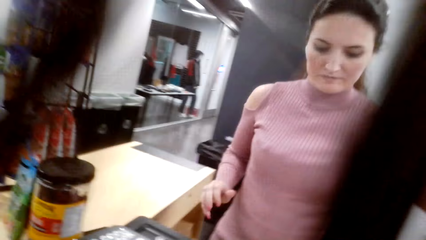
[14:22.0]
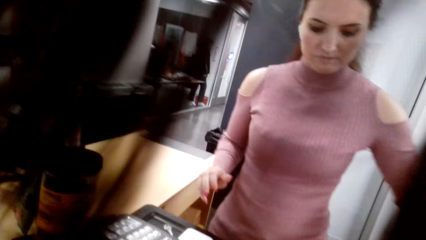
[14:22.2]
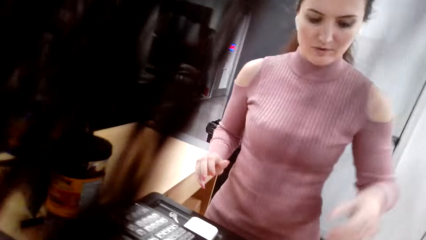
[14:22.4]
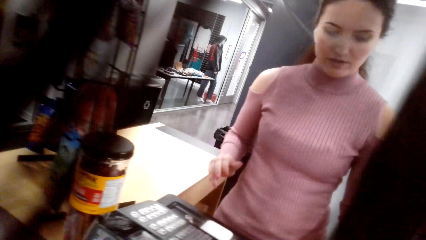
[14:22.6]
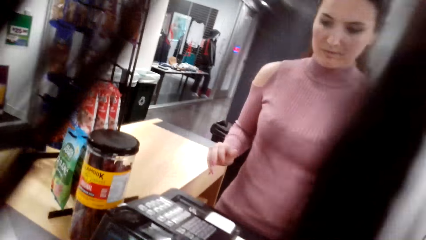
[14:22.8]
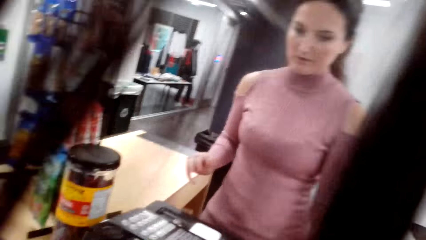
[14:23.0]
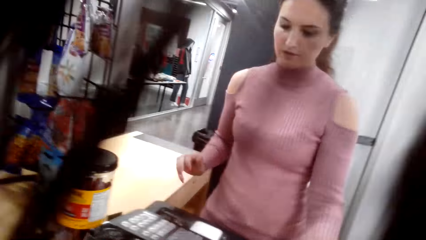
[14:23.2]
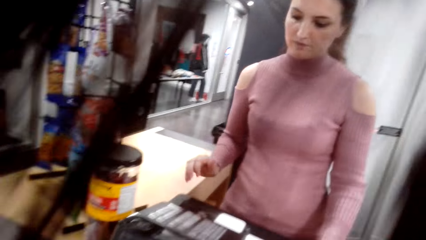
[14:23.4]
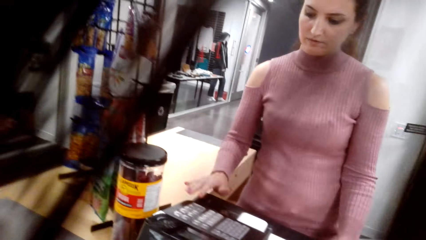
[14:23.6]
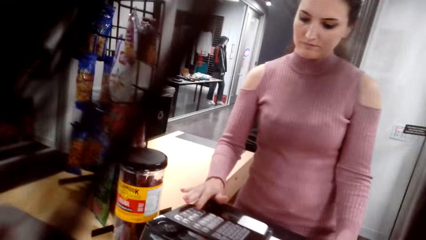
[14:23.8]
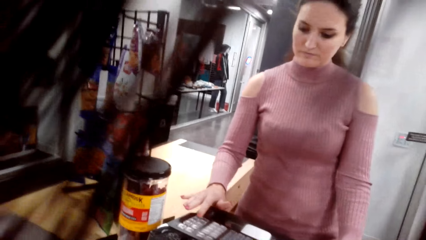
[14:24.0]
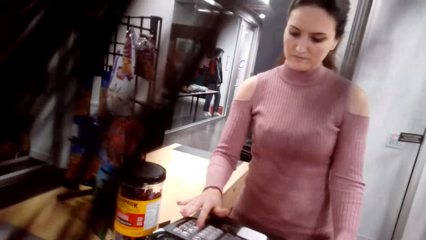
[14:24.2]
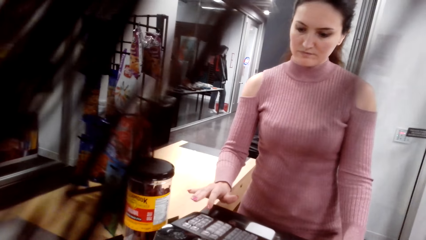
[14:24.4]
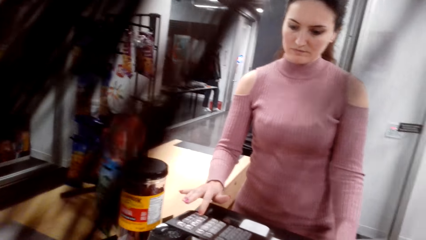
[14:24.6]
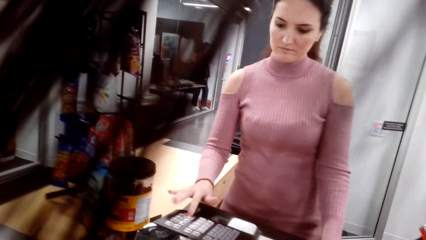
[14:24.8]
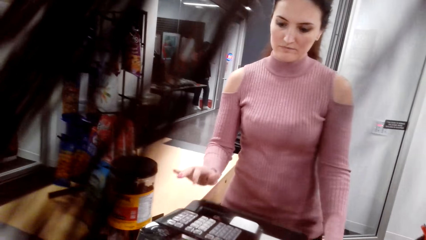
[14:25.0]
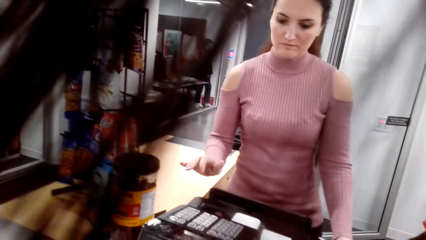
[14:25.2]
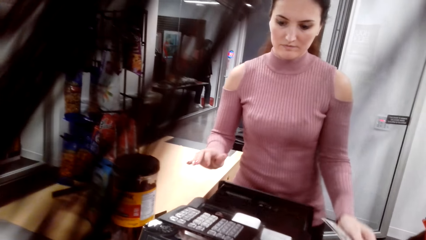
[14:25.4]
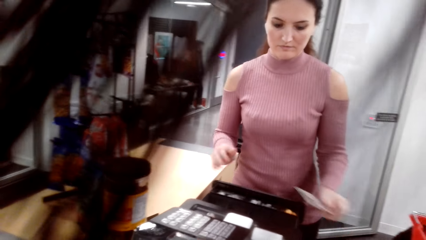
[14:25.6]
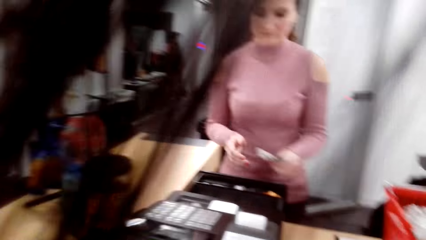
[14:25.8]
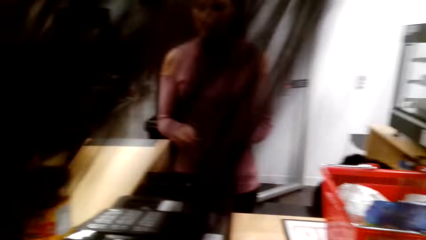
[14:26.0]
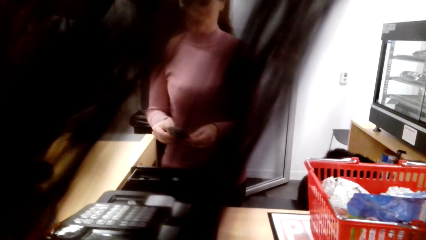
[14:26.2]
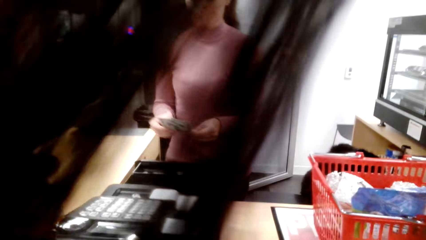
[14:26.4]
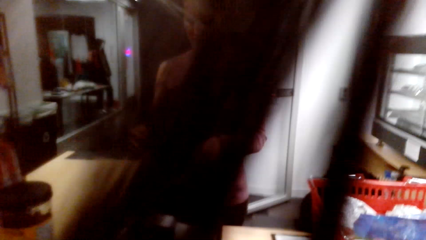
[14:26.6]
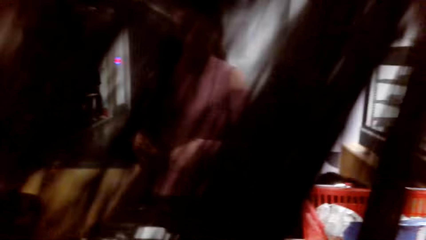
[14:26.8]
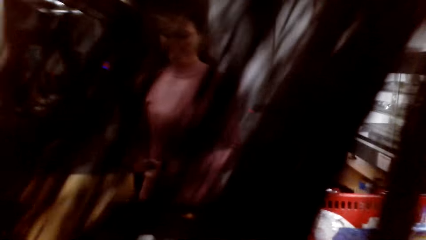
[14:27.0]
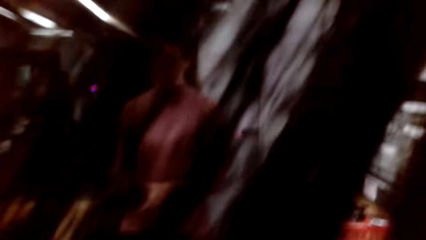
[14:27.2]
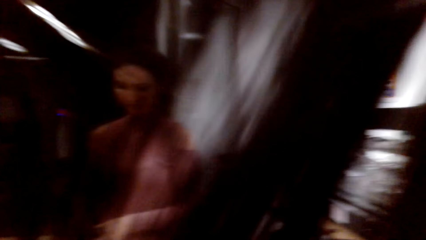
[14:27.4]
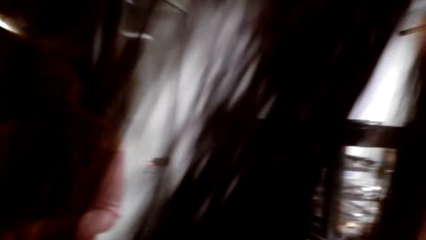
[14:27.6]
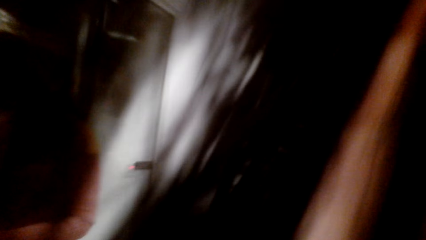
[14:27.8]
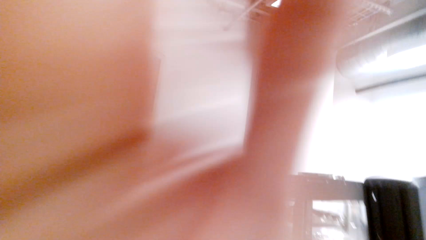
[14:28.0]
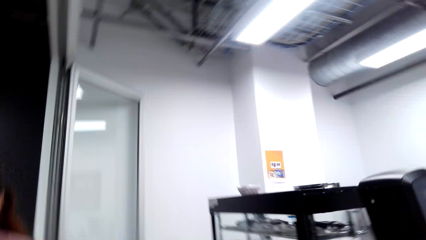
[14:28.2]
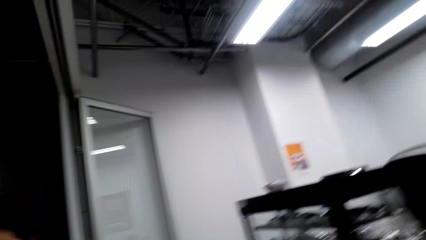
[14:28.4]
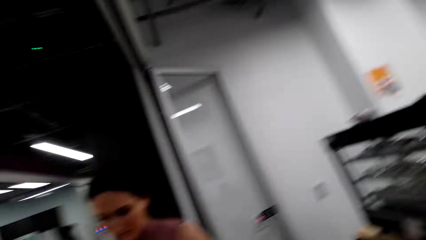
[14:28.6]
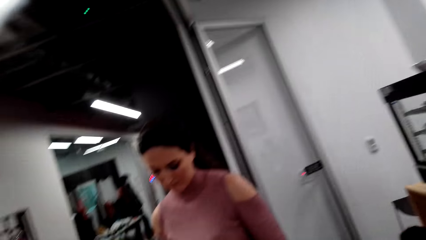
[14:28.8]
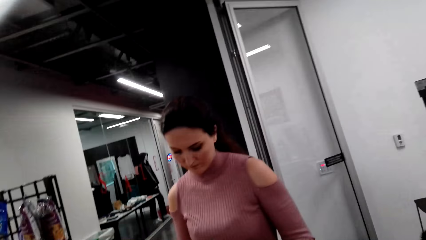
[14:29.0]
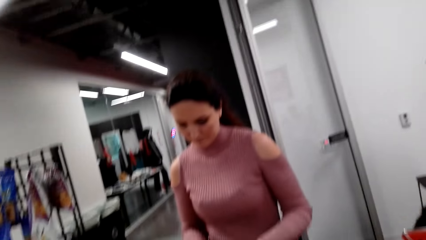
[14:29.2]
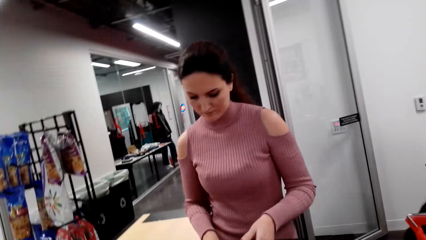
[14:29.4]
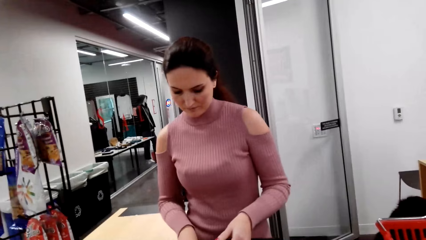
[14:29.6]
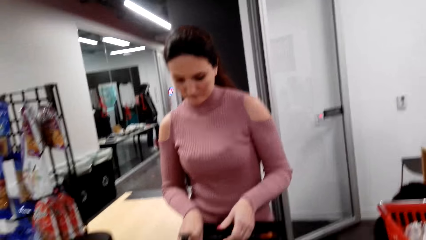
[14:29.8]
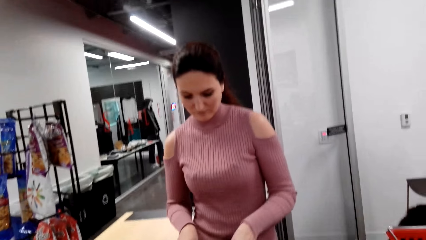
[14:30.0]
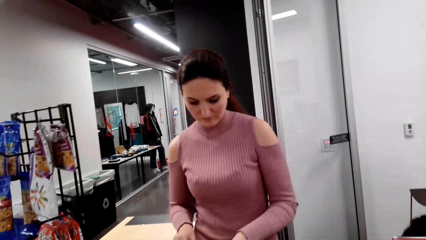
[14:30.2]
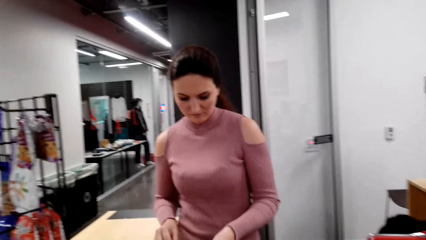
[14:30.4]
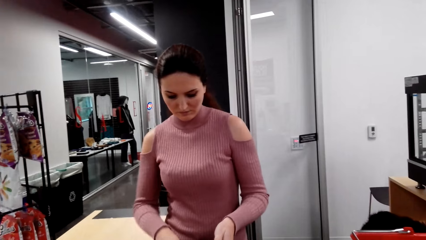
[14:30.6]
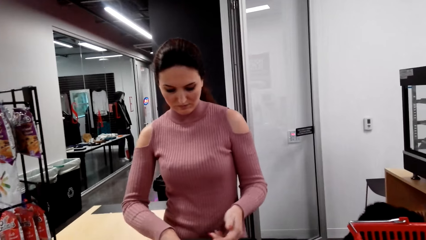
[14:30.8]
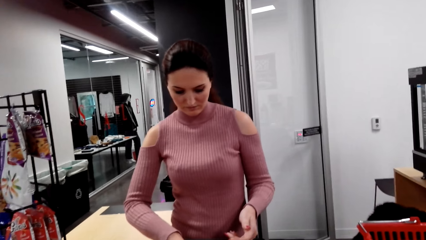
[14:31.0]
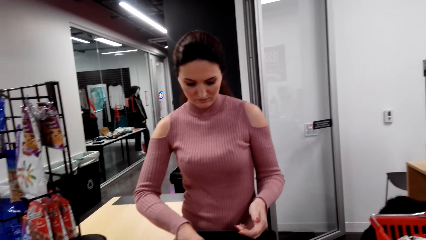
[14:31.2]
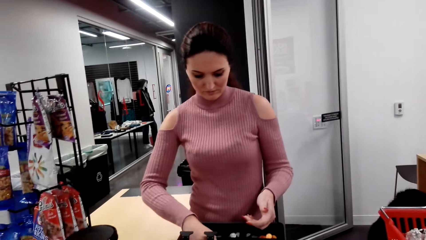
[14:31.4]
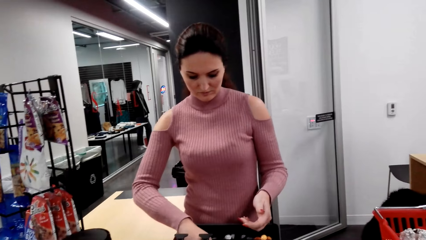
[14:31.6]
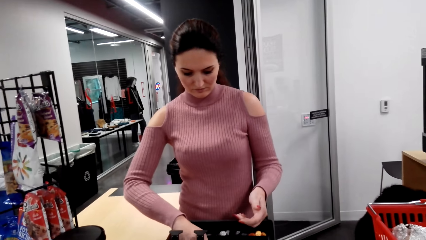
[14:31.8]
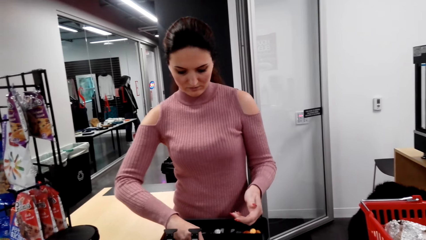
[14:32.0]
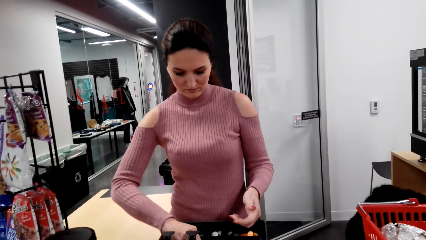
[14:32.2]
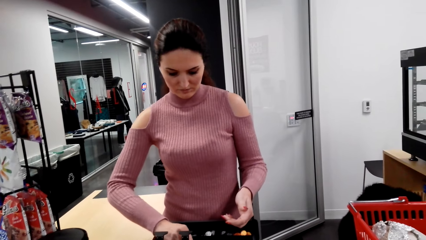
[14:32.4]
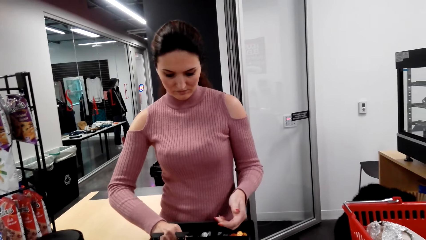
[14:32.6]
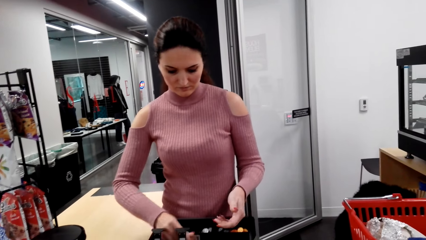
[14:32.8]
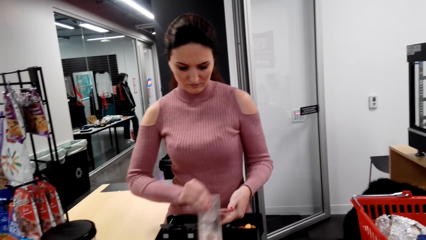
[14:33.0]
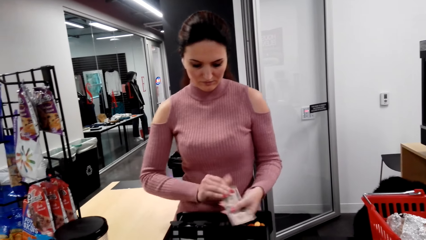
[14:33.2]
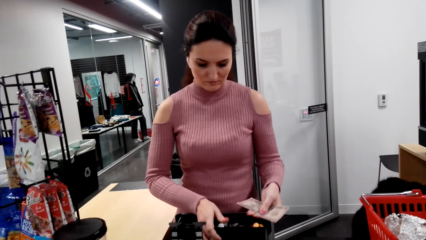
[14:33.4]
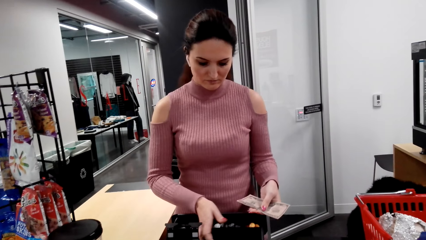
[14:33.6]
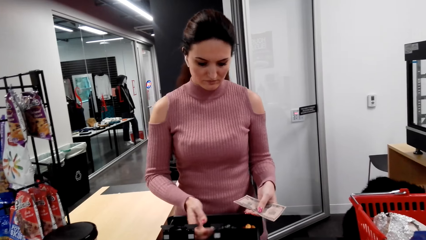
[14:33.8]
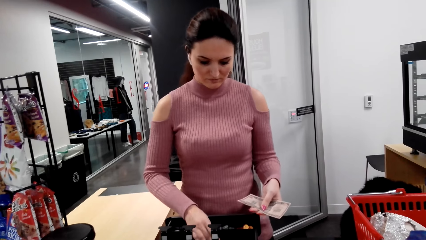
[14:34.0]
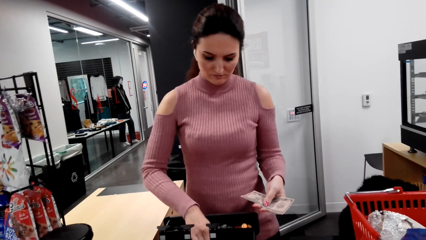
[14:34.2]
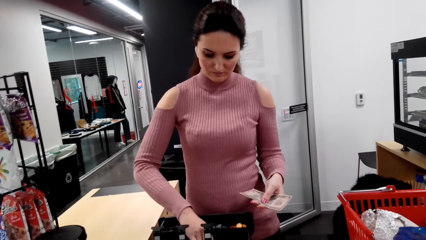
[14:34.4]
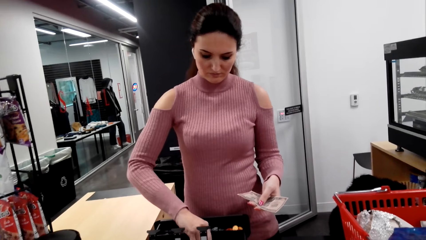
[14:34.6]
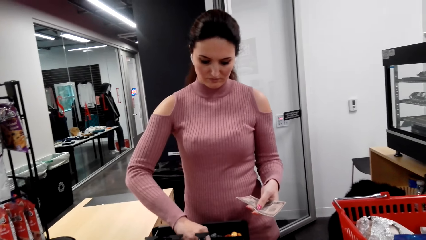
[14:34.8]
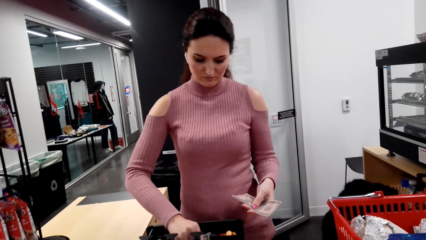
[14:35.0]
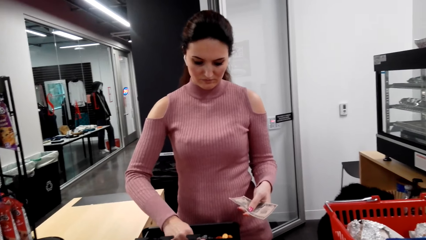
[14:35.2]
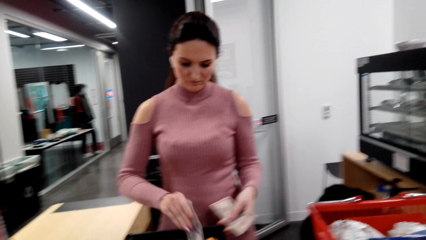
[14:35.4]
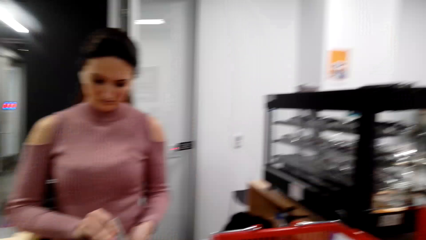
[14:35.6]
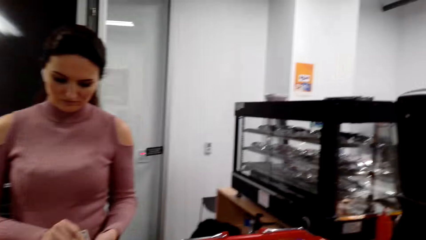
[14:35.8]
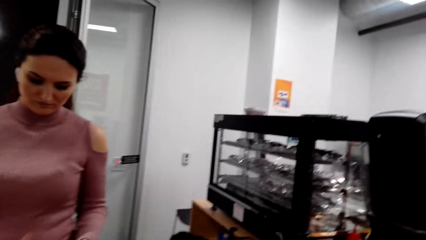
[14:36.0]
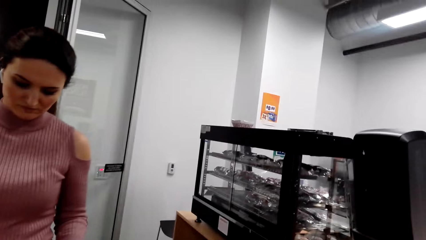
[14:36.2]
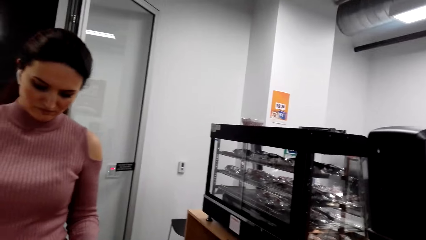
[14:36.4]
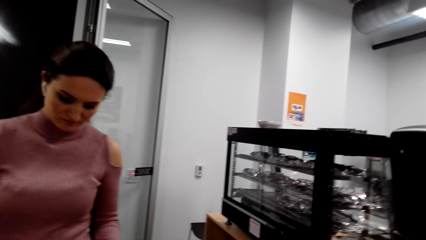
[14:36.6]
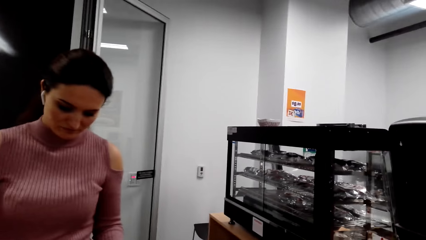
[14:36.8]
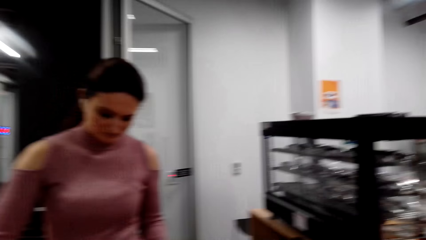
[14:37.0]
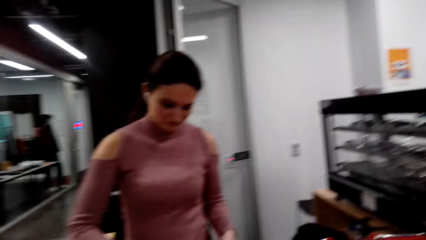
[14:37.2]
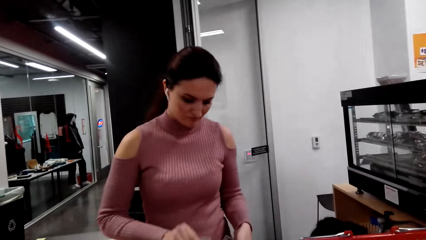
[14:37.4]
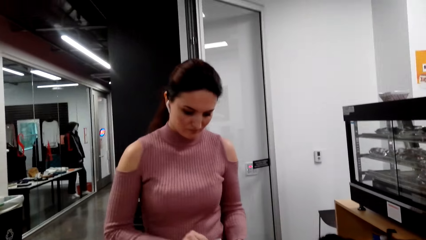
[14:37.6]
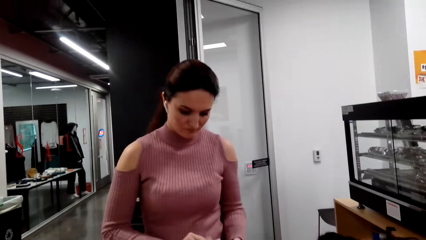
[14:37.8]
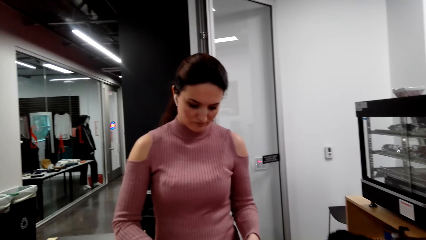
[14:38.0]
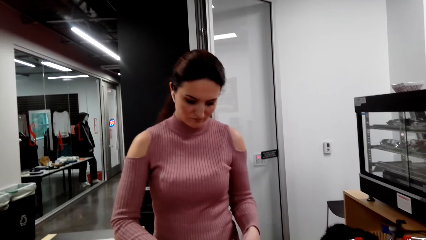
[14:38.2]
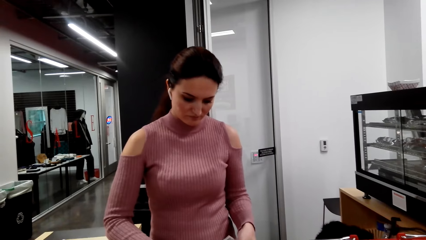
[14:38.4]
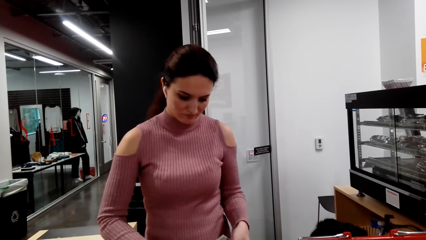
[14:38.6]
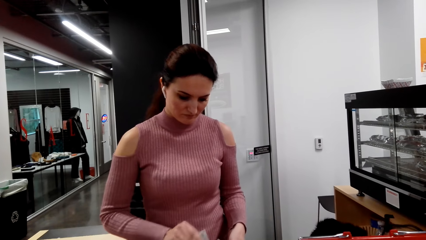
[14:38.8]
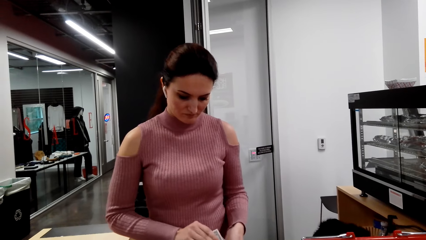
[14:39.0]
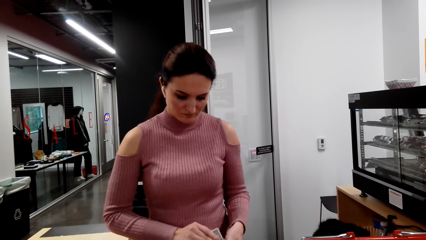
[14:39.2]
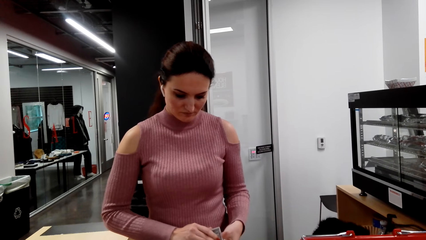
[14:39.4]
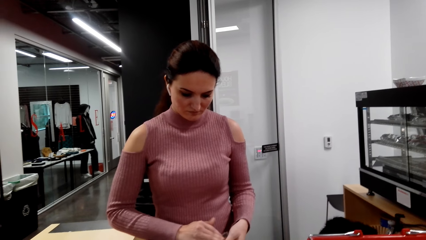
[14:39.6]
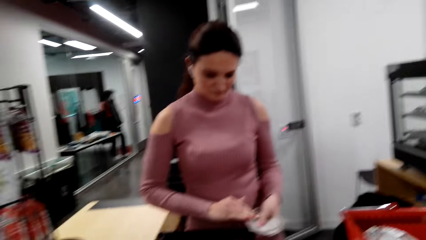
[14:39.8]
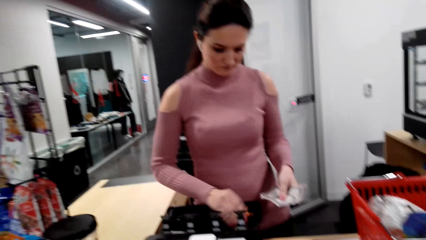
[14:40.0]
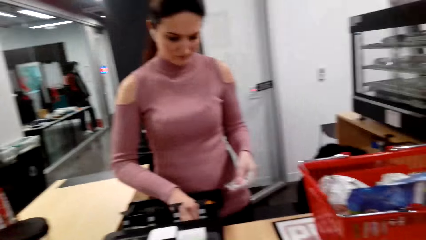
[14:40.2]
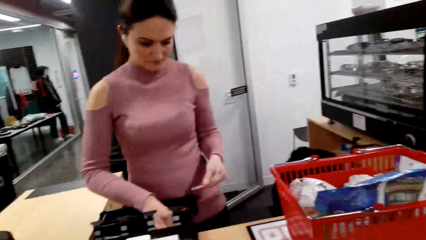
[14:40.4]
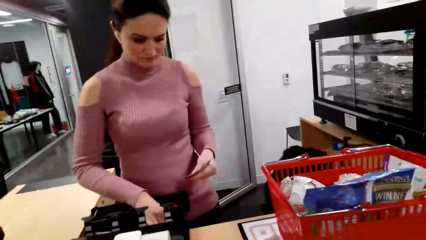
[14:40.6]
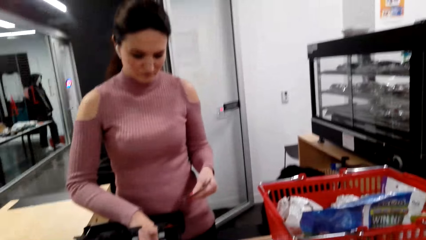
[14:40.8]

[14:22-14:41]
The lady presses a button on the POS machine. The lady removes the money from the machine drawer.
